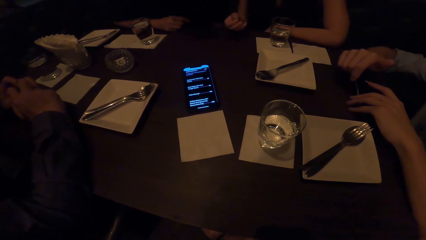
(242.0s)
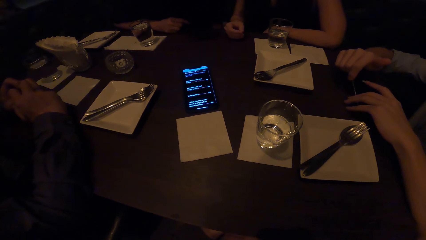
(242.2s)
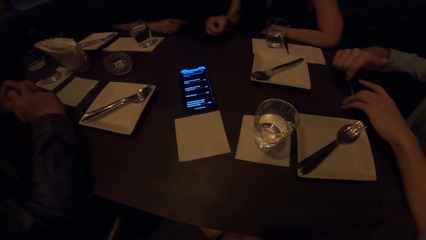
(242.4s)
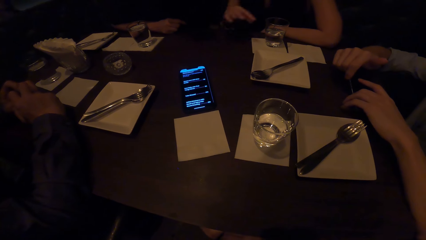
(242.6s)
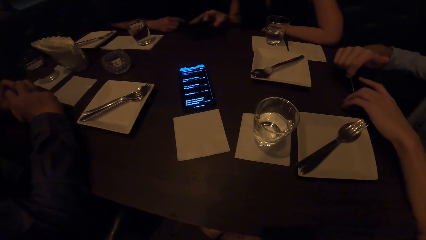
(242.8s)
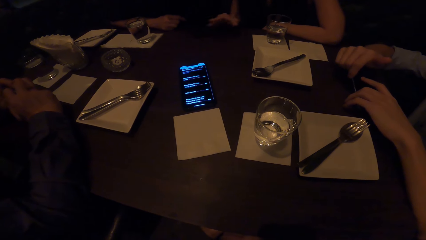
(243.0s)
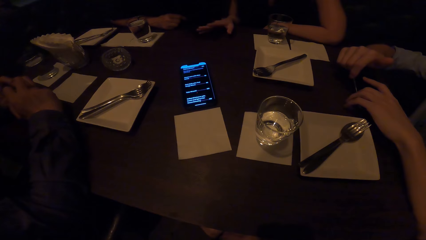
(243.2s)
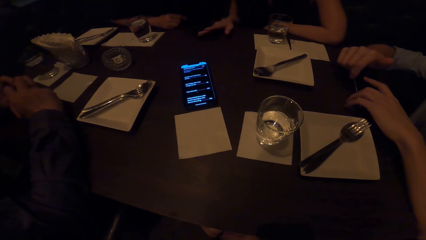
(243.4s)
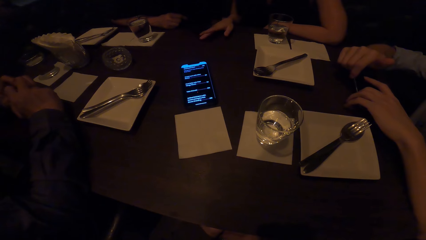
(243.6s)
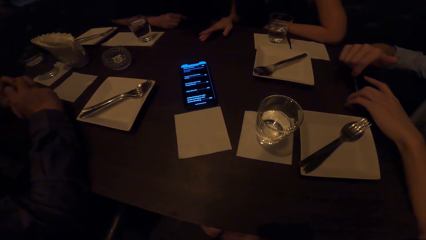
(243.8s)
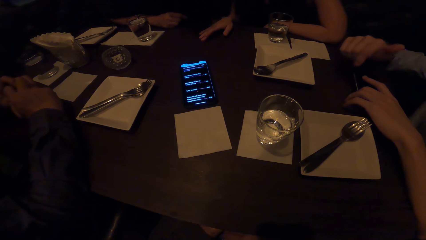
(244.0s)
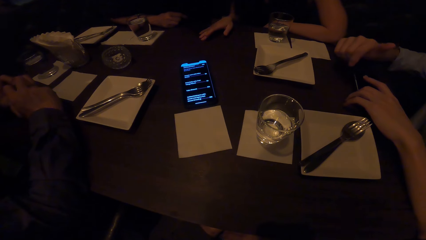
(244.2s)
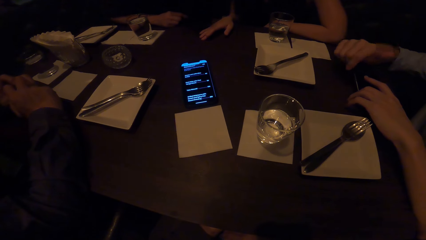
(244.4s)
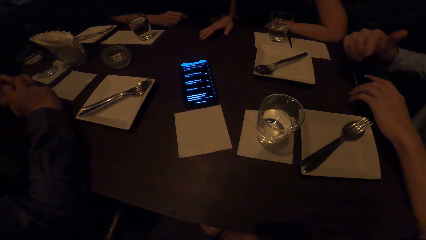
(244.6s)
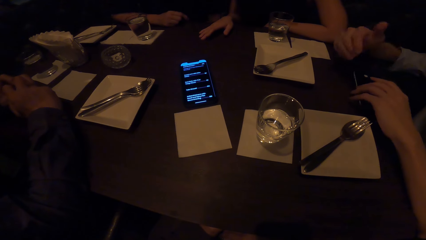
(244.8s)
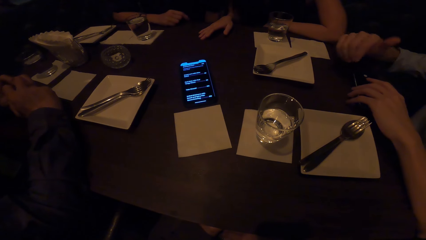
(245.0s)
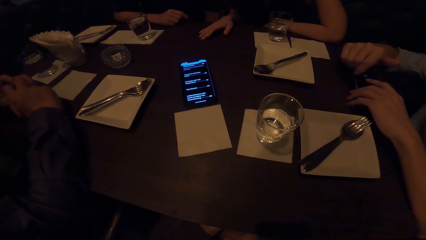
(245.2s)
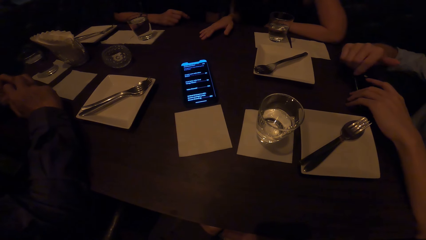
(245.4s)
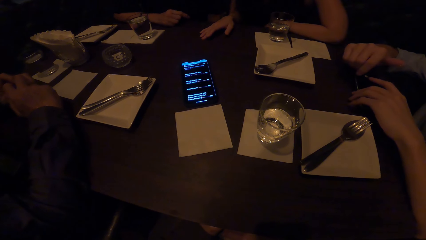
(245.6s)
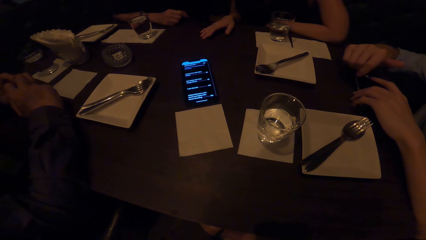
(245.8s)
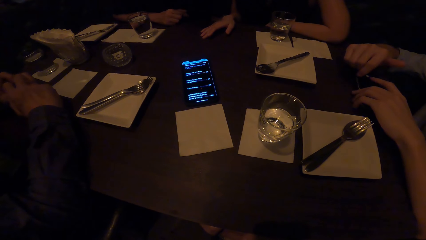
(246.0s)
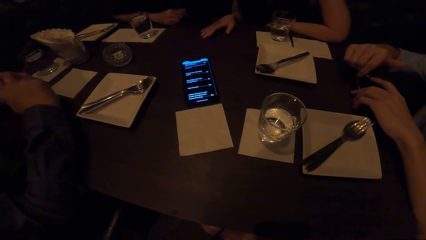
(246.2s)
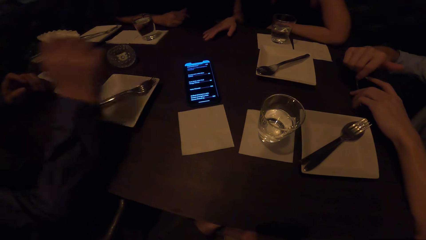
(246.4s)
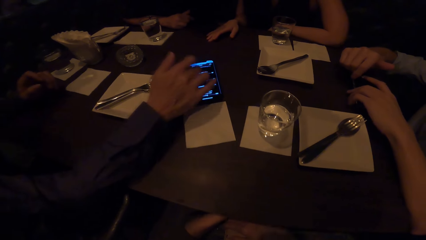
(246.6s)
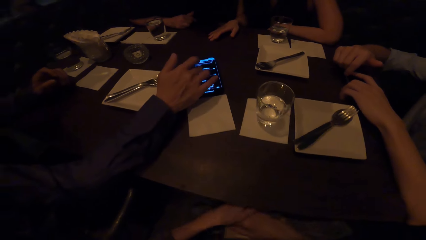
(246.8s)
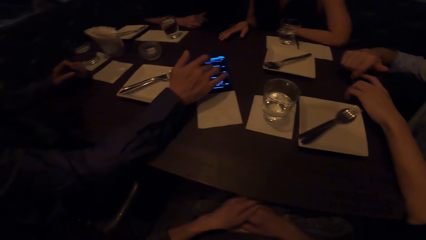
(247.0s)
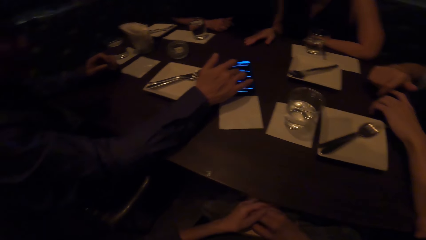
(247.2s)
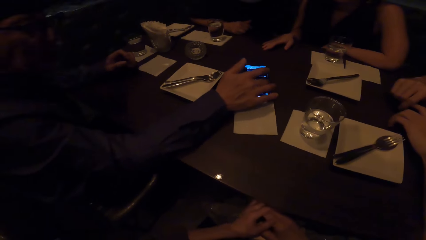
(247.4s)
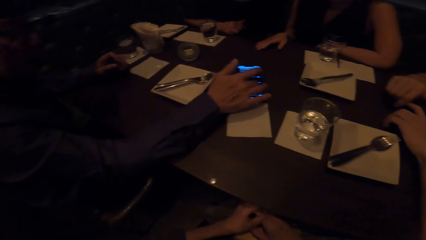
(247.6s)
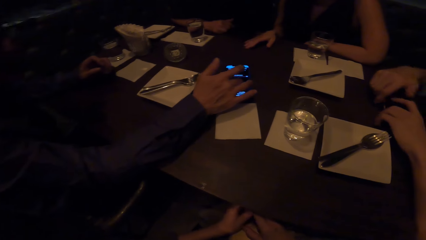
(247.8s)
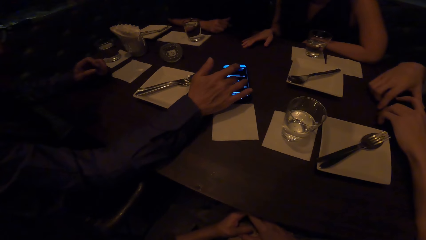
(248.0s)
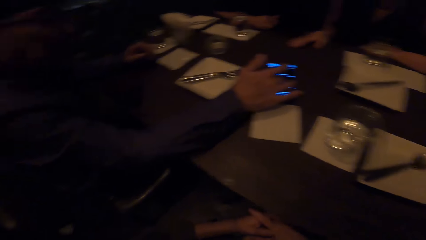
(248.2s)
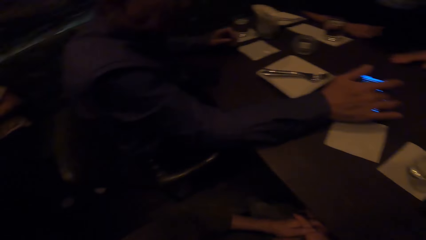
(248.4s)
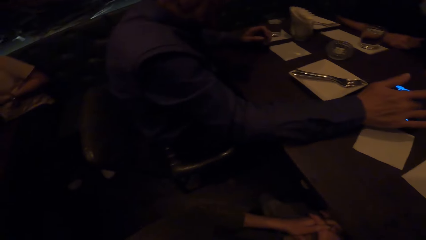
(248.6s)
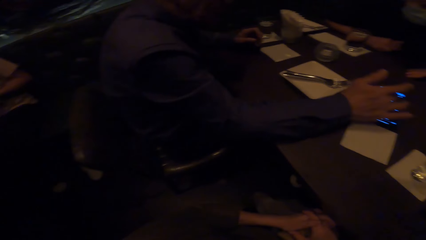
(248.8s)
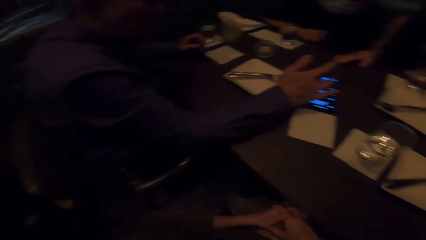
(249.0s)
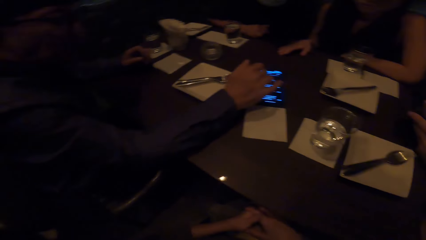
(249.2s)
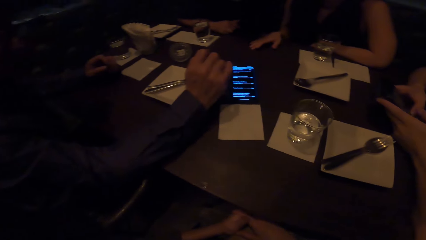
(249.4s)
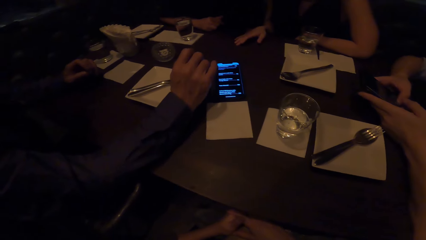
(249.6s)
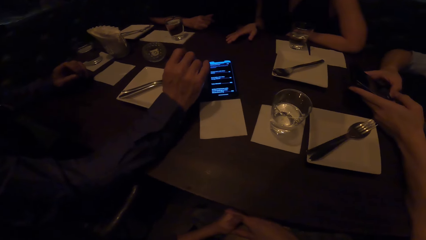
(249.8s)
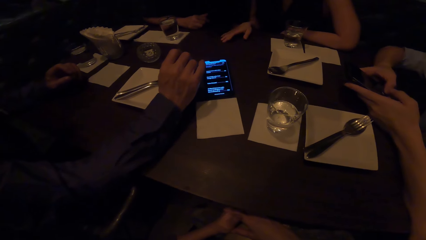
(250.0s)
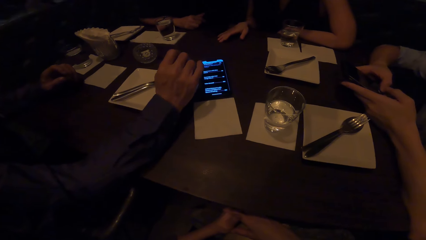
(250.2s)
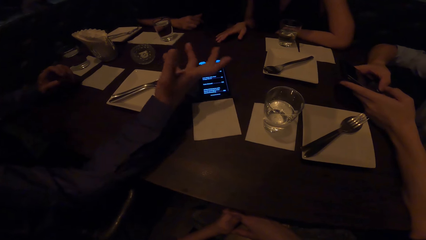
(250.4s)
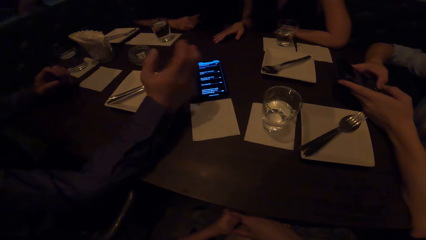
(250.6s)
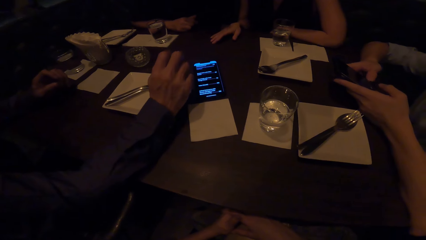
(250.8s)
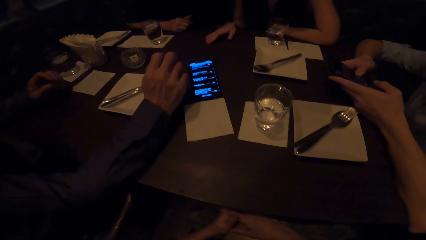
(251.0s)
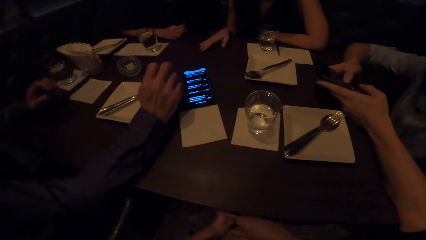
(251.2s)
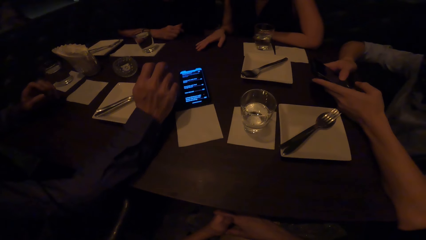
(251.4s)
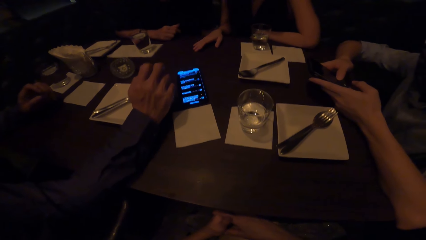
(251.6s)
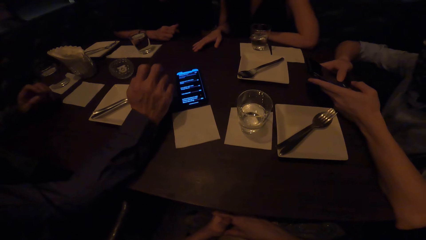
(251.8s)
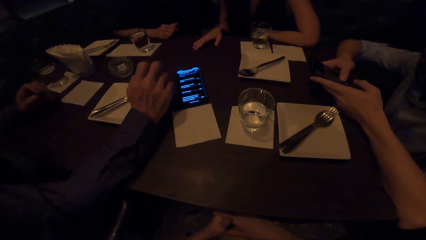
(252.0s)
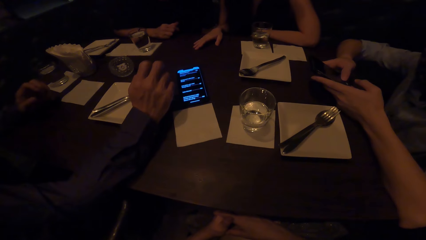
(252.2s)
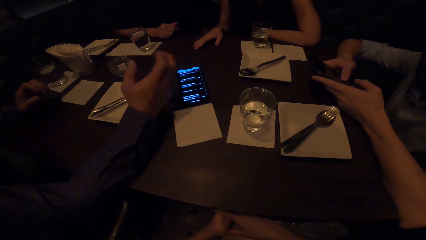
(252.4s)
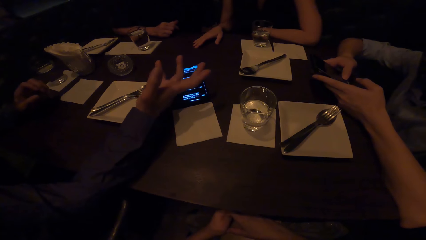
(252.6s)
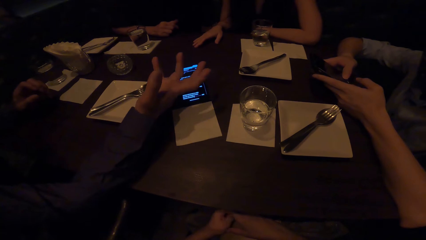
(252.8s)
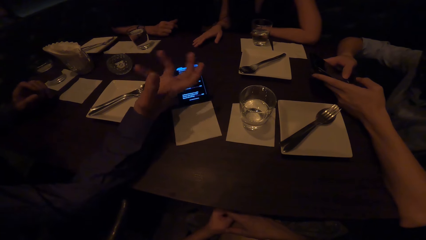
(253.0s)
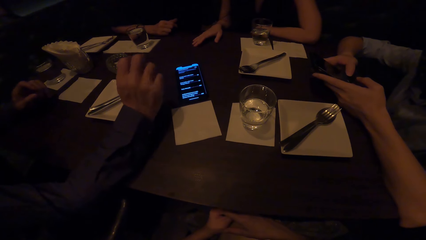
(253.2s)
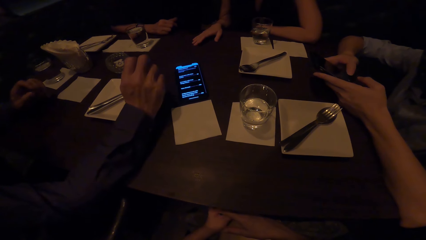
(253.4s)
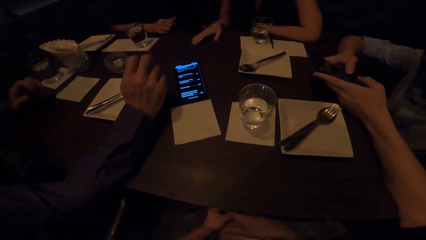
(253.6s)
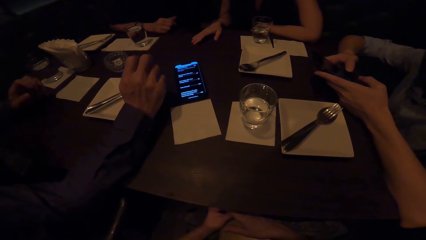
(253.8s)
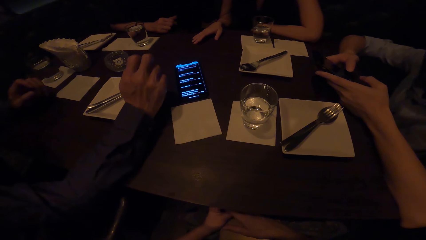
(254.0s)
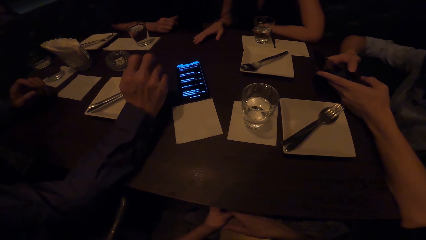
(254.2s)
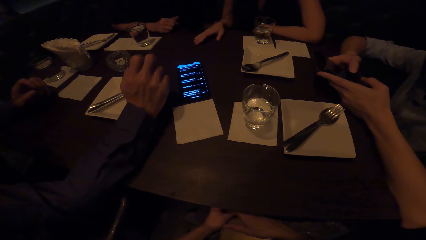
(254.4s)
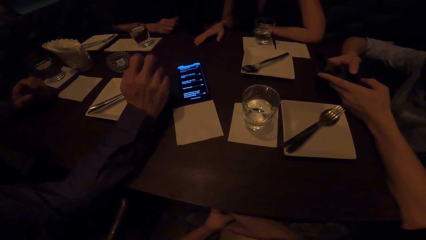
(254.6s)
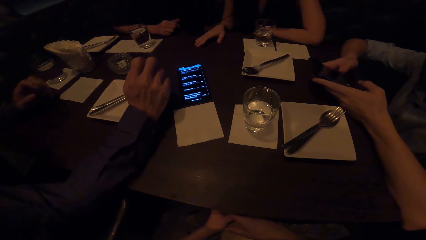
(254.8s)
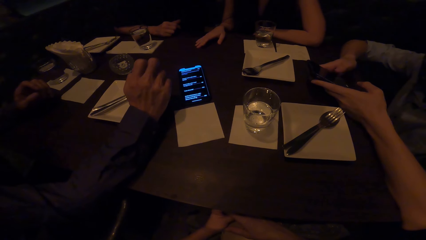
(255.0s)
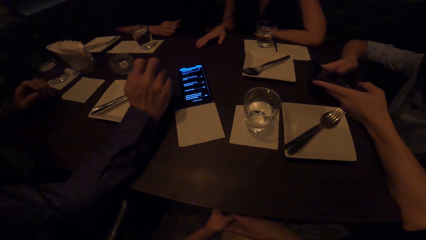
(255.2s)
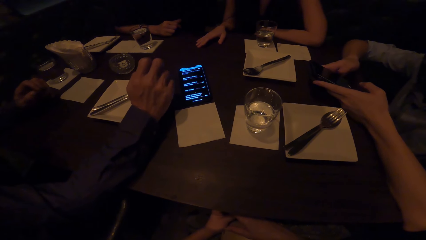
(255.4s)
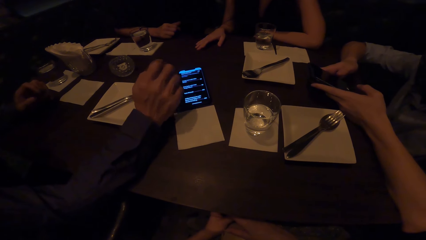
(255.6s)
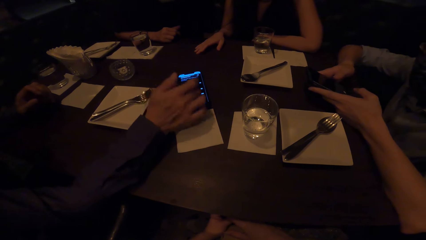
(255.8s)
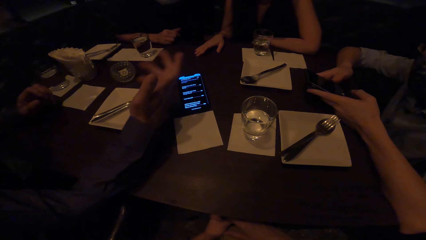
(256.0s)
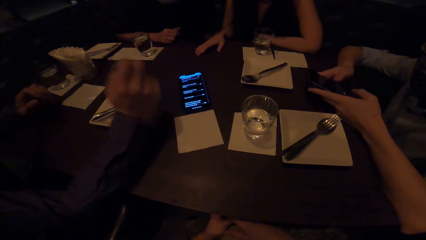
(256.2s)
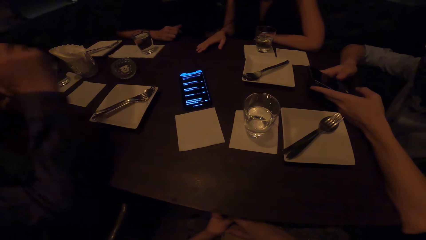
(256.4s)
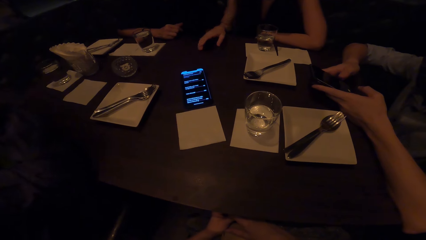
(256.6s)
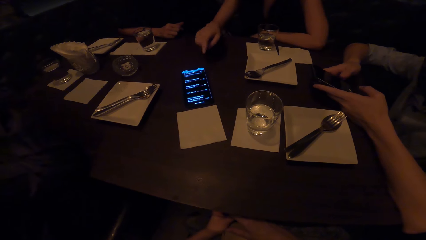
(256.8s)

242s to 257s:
A woman gestures. A man gestures. Another man moves his hand on the phone. The camera wearer looks around the table. The other man gestures.
